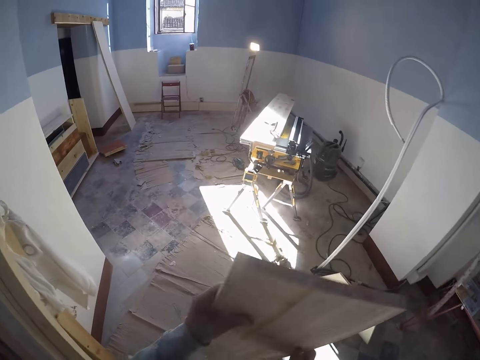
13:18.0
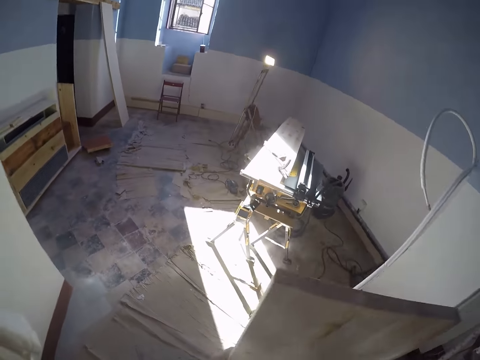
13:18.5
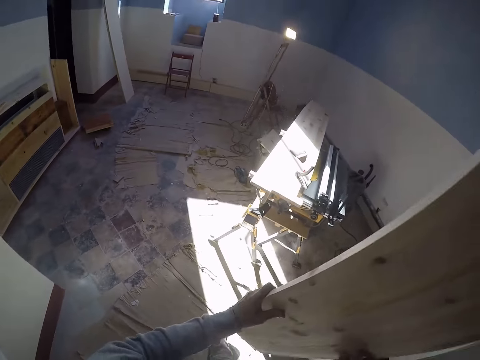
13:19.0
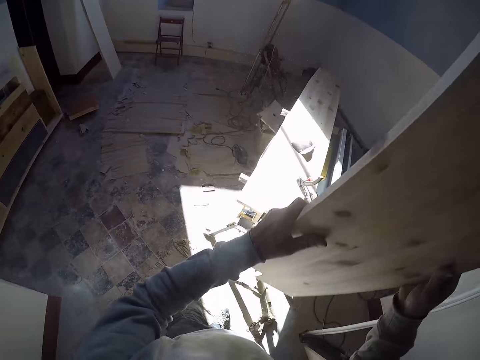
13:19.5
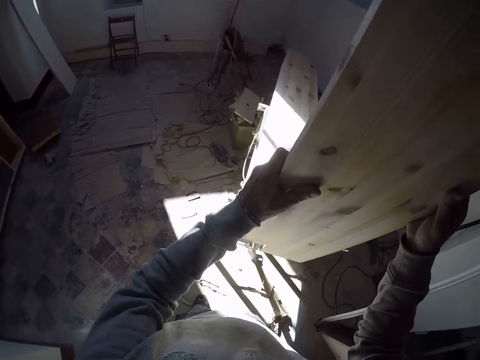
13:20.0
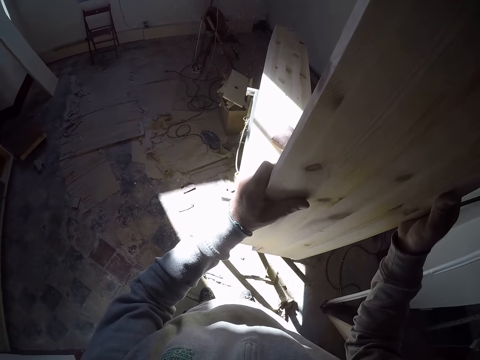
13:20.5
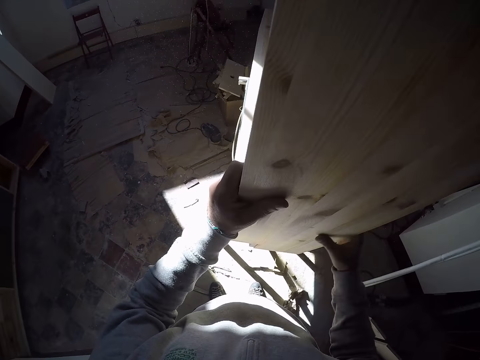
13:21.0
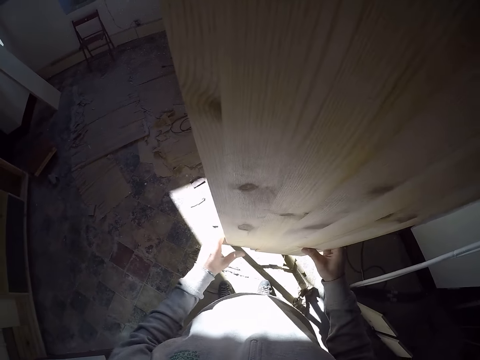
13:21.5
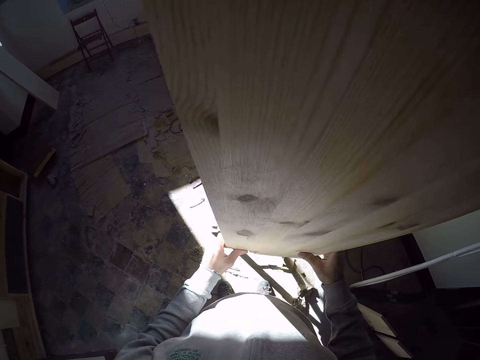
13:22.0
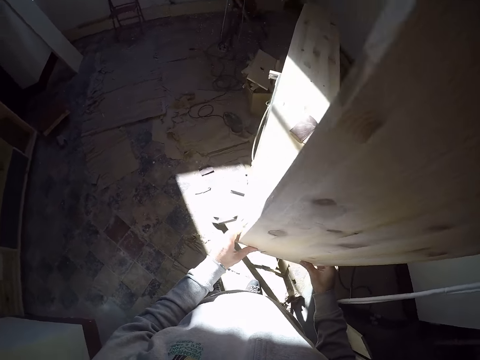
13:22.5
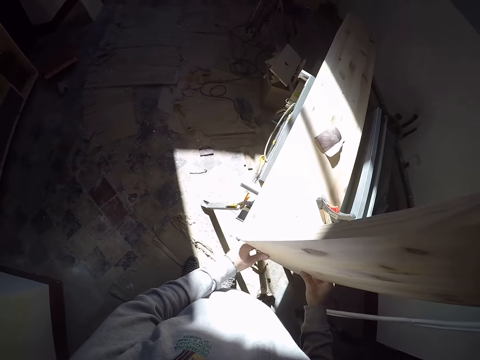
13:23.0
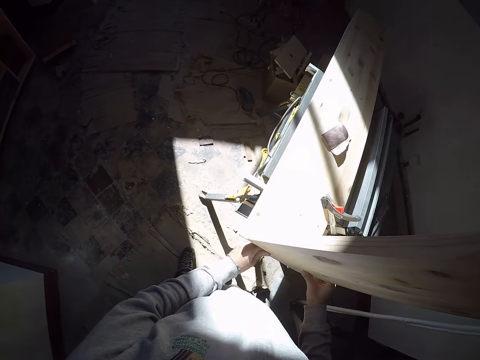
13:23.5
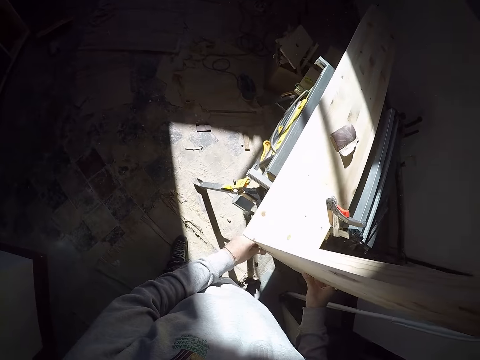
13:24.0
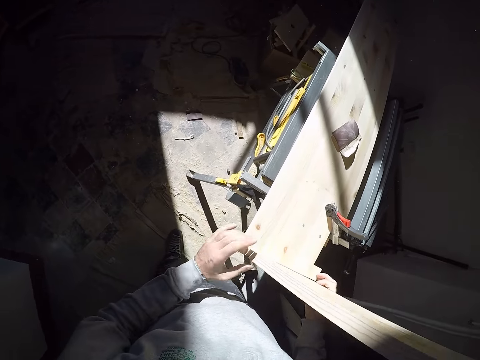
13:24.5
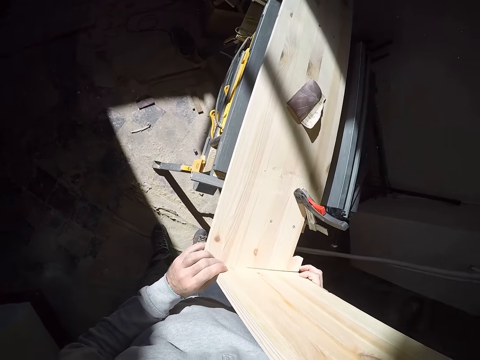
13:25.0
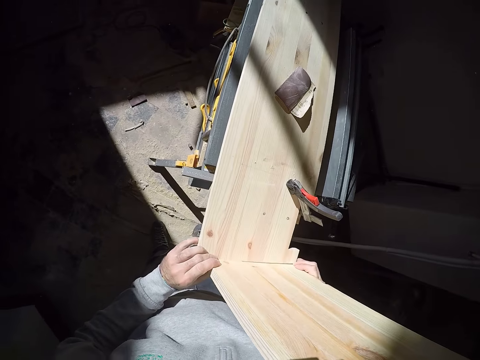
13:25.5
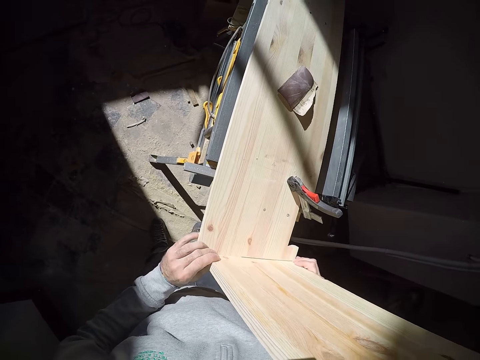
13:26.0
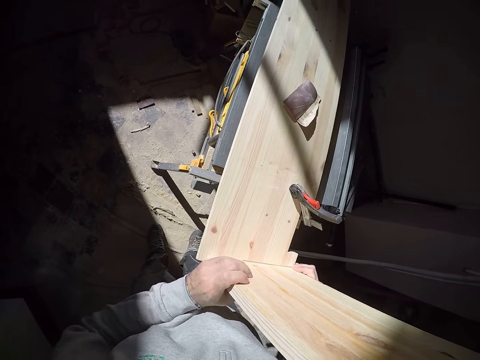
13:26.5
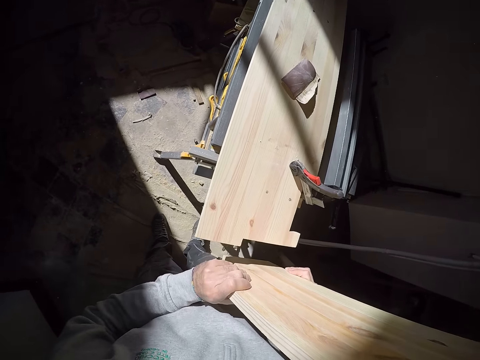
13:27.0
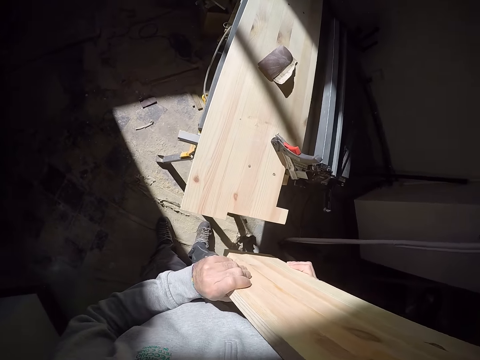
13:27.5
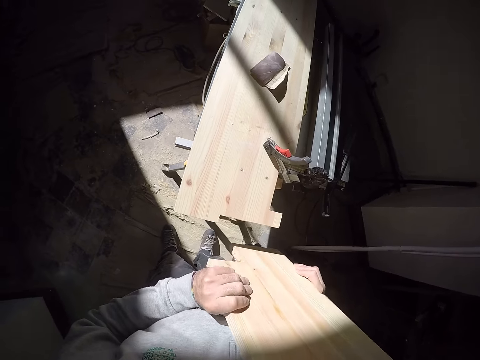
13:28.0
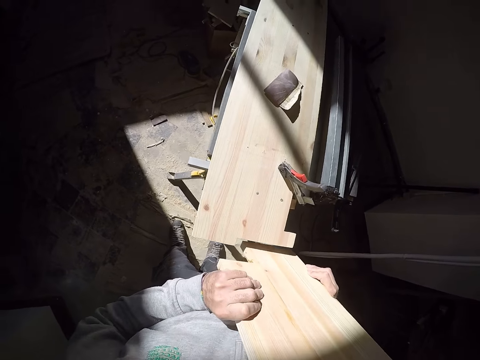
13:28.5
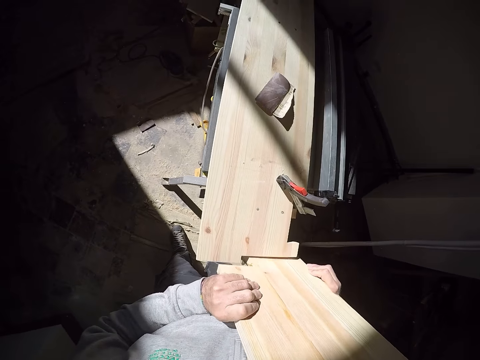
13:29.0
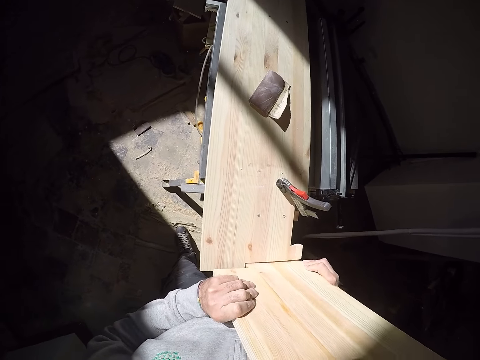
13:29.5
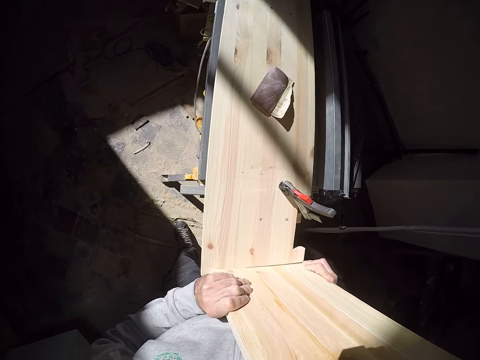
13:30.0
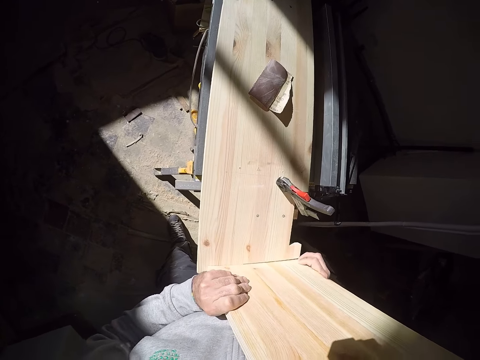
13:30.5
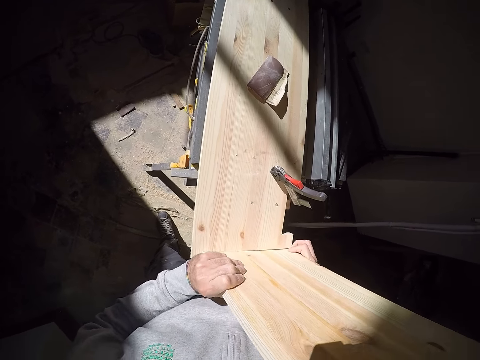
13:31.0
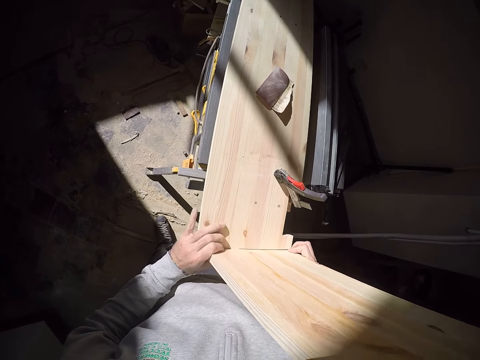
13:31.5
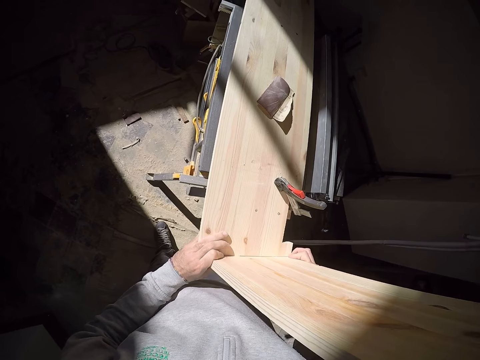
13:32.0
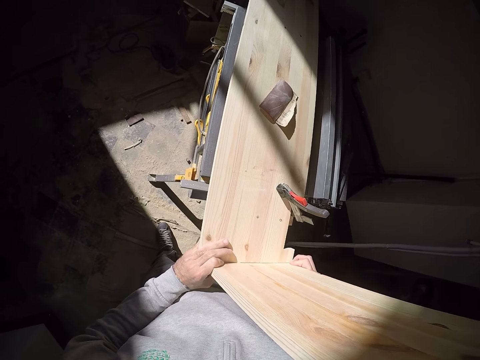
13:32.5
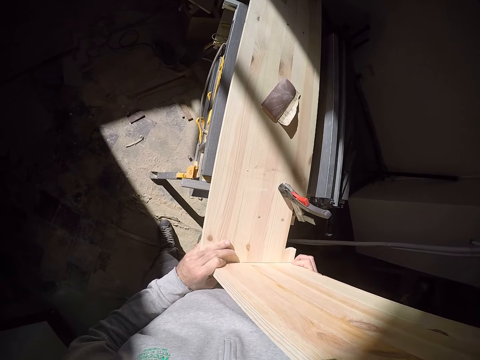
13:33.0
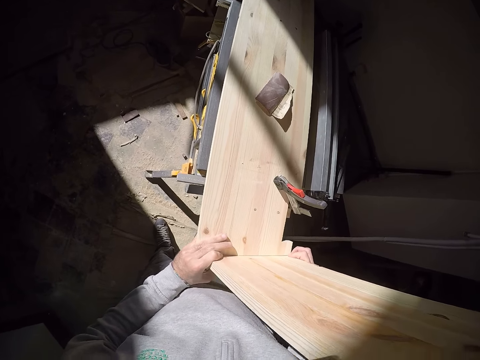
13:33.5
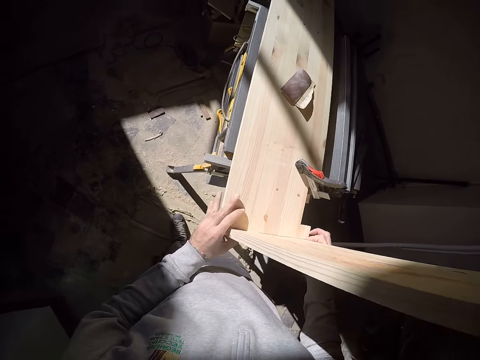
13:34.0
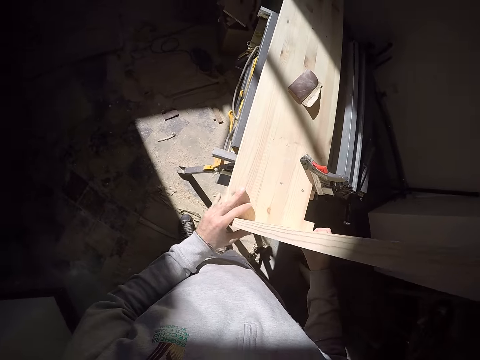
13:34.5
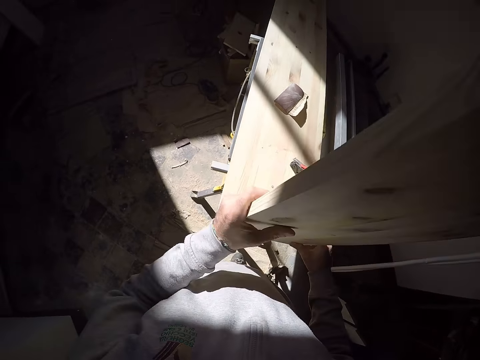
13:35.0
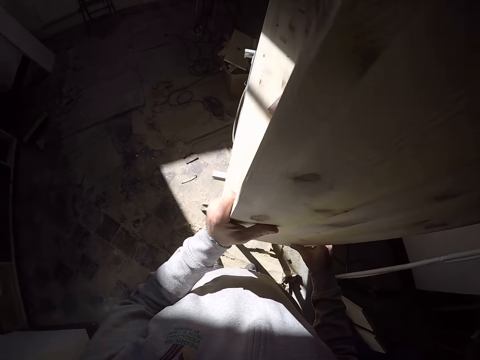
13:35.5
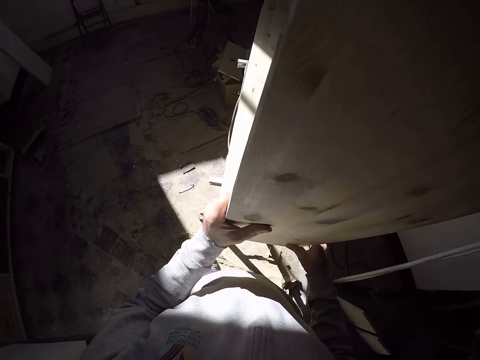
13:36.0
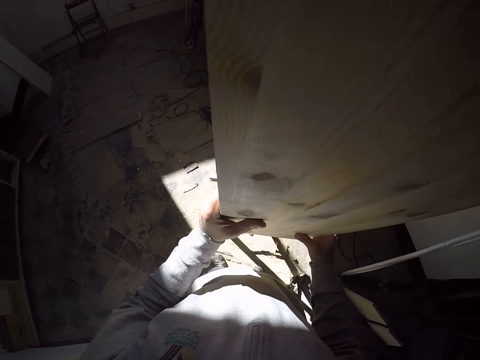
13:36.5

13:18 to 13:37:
The camera wearer walks to the jointer. He lifts the plank in his left hand with both hands. He carries the timber. He attaches the timber together. He holds the plank to the filed plank on the jointer with both hands. He detaches the timber. He attaches the timber together. He holds the timber with both hands.

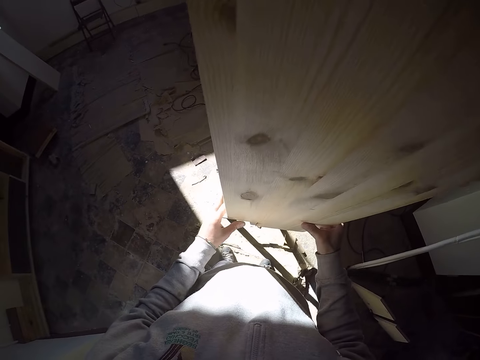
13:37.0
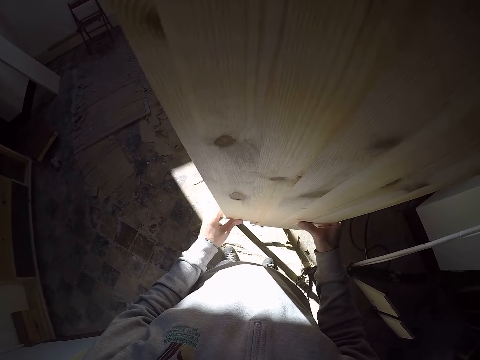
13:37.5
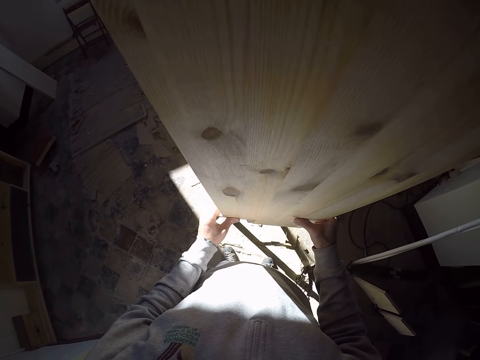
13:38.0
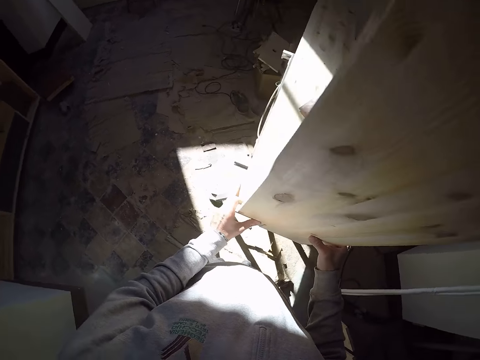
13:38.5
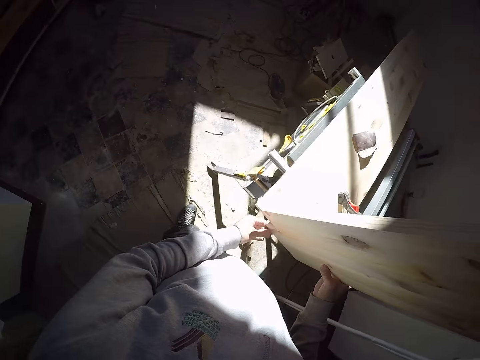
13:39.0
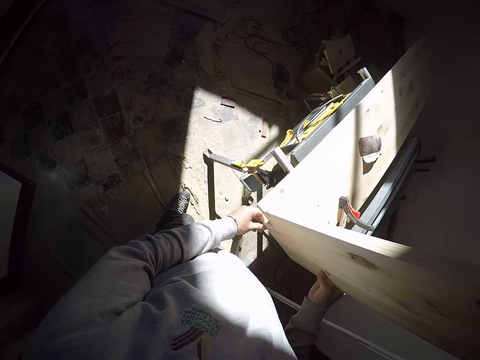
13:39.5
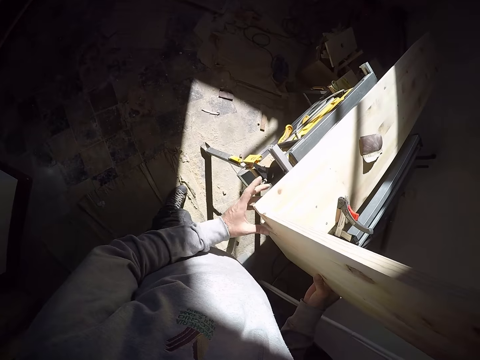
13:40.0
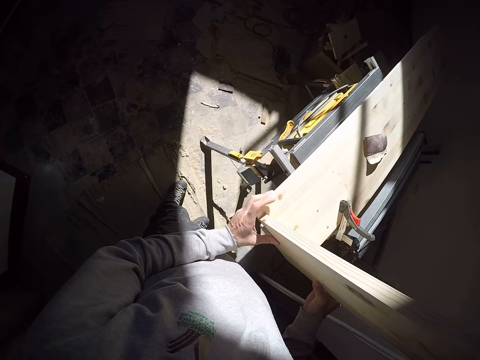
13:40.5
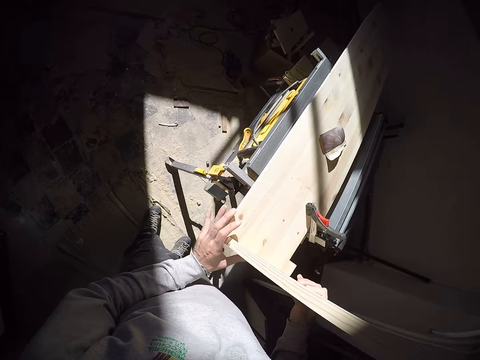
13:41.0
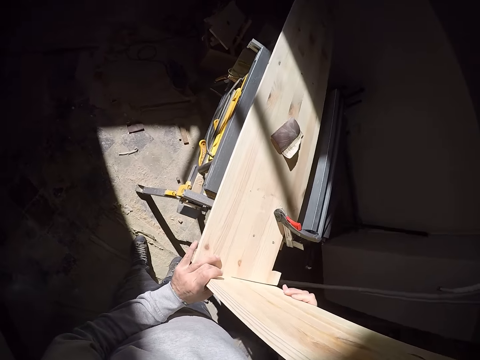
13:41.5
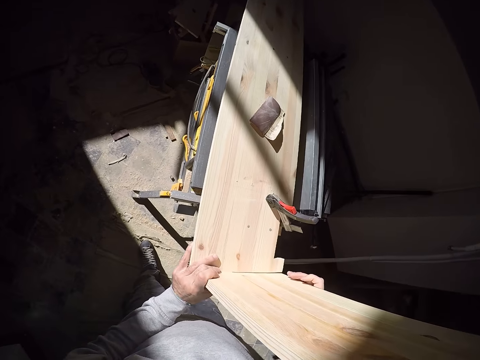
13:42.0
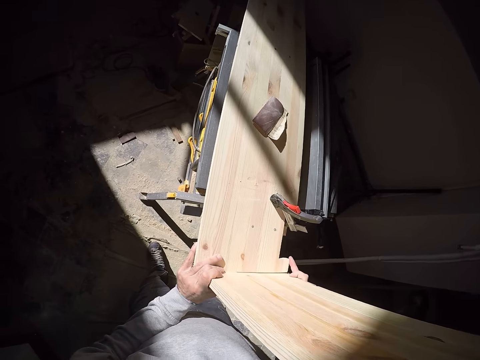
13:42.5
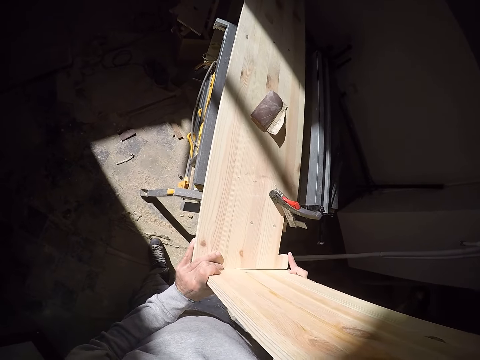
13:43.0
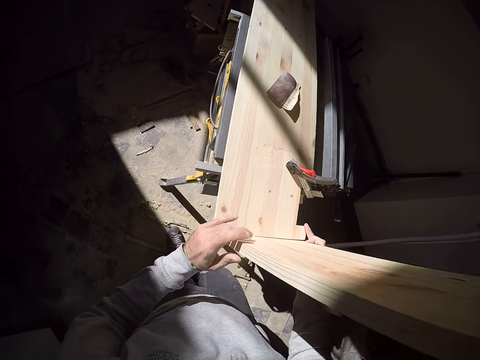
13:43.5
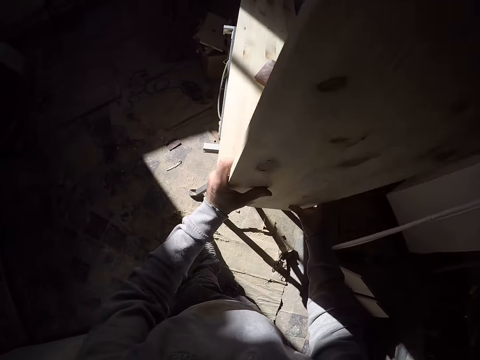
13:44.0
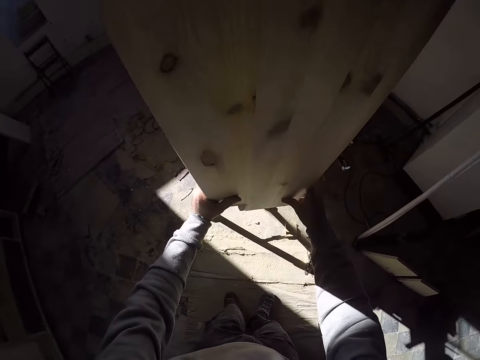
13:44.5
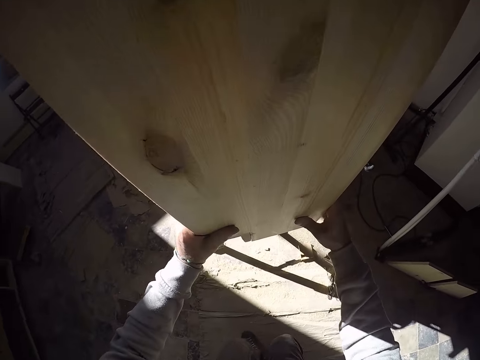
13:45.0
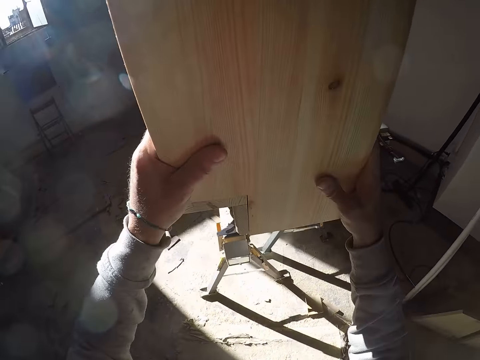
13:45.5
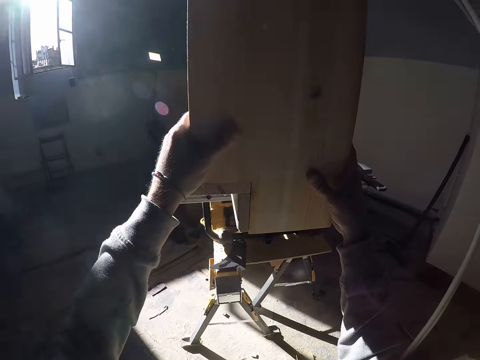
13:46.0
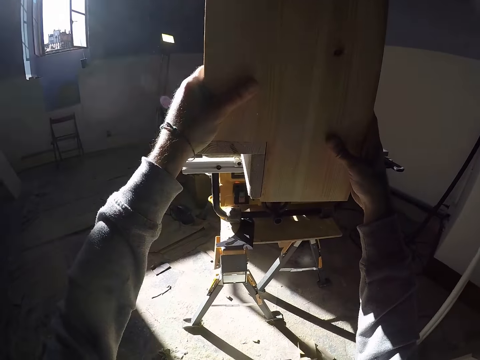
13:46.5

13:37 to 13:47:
The camera wearer bends below the timber. They kneel on the floor.
